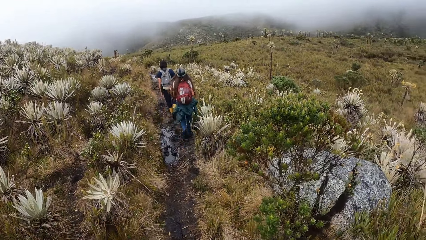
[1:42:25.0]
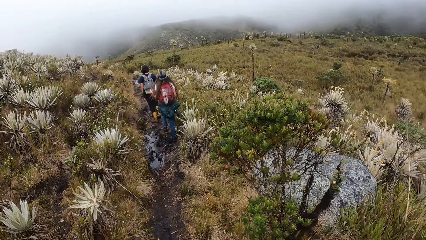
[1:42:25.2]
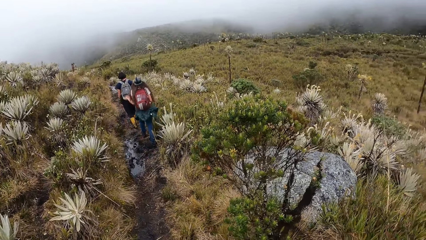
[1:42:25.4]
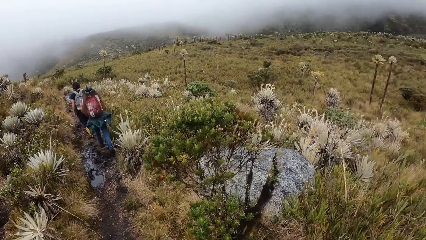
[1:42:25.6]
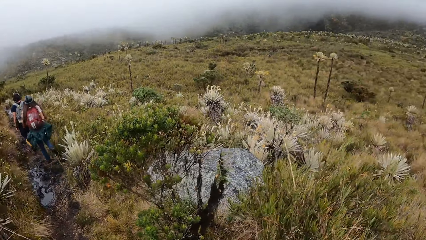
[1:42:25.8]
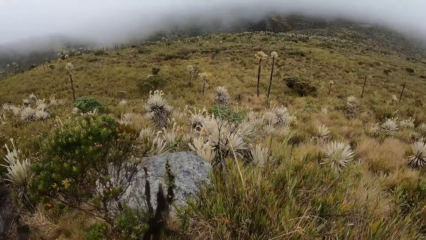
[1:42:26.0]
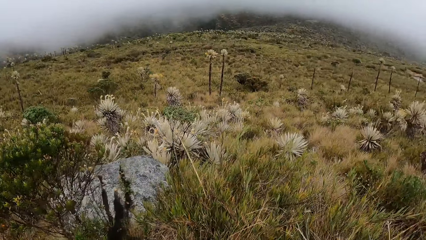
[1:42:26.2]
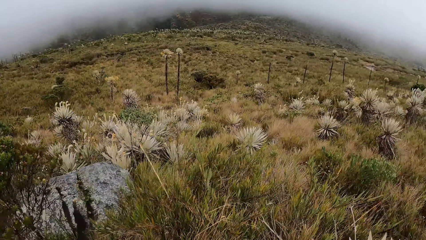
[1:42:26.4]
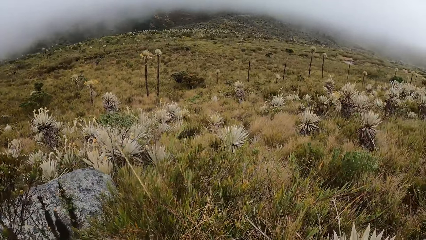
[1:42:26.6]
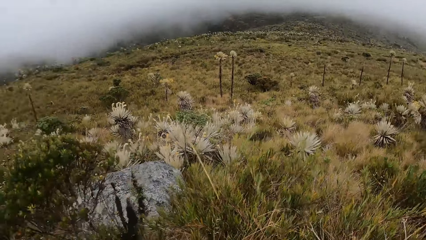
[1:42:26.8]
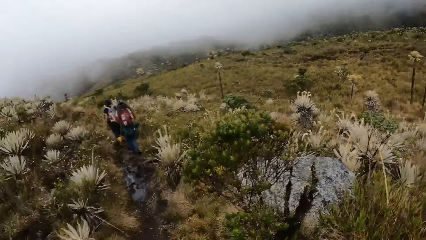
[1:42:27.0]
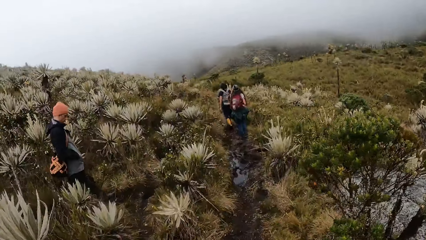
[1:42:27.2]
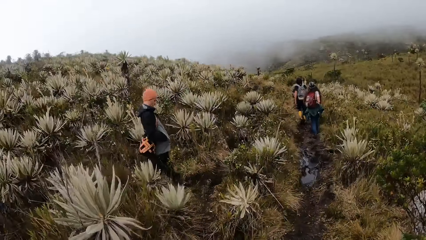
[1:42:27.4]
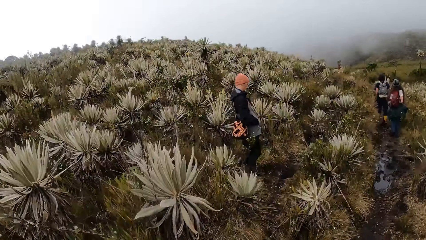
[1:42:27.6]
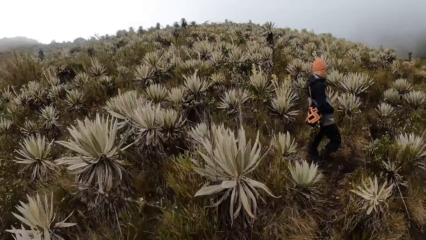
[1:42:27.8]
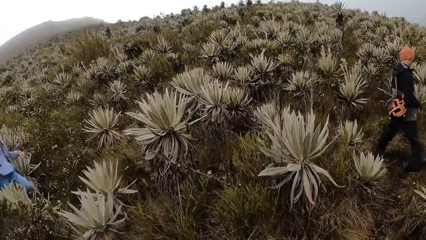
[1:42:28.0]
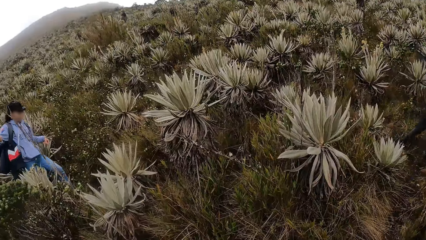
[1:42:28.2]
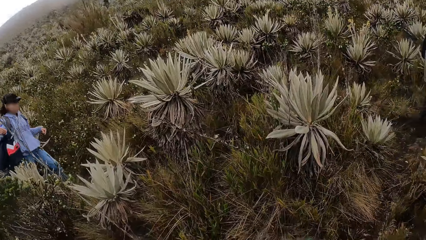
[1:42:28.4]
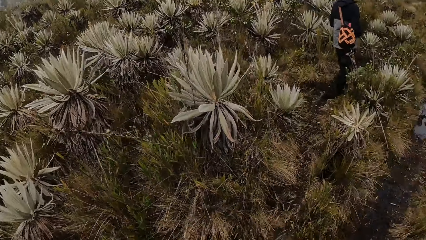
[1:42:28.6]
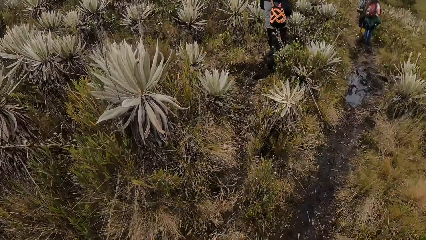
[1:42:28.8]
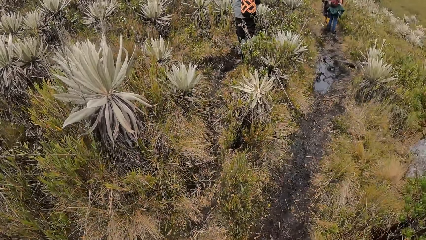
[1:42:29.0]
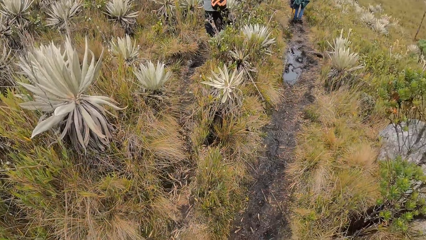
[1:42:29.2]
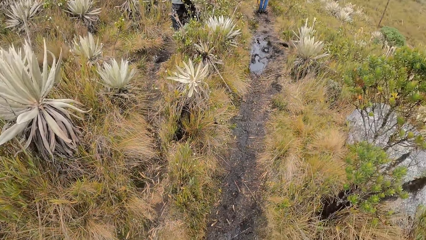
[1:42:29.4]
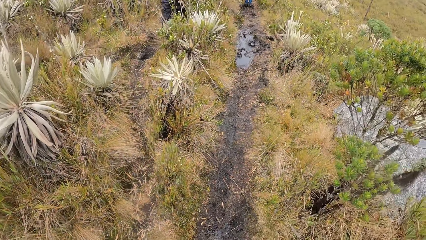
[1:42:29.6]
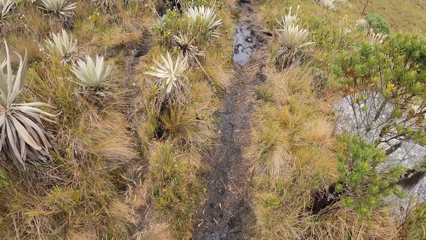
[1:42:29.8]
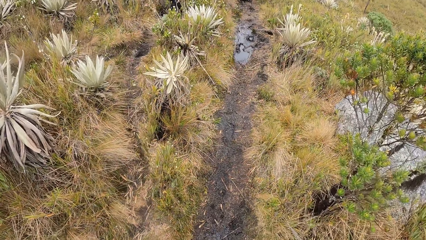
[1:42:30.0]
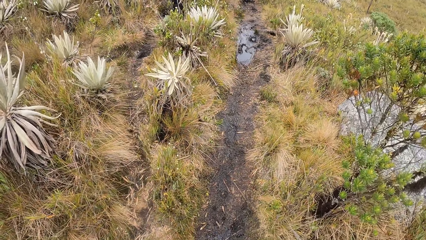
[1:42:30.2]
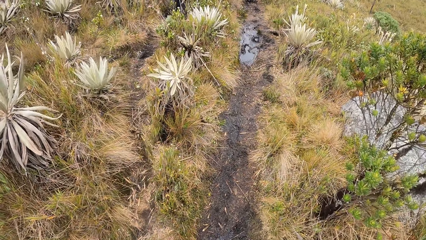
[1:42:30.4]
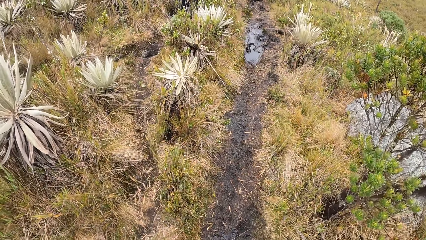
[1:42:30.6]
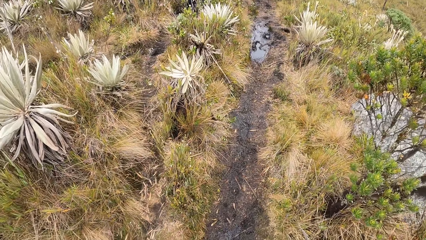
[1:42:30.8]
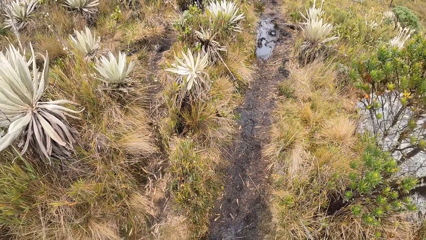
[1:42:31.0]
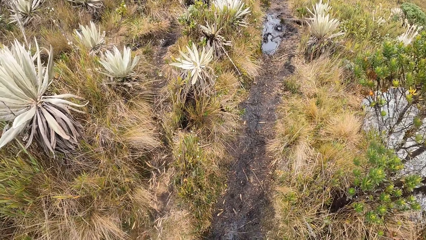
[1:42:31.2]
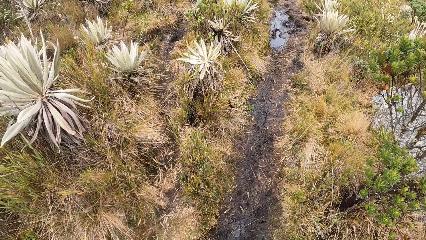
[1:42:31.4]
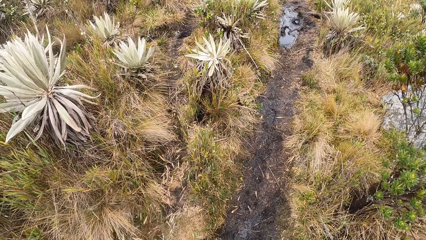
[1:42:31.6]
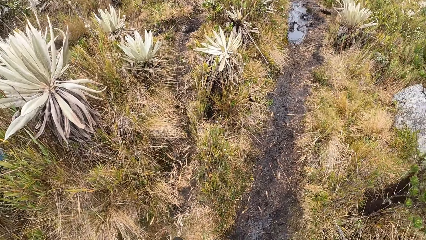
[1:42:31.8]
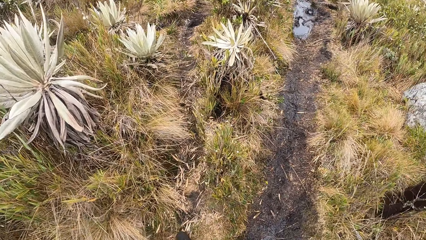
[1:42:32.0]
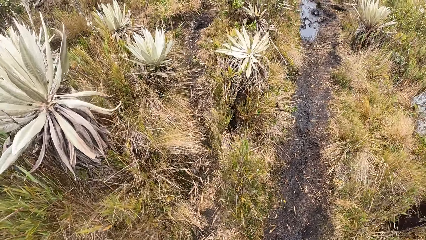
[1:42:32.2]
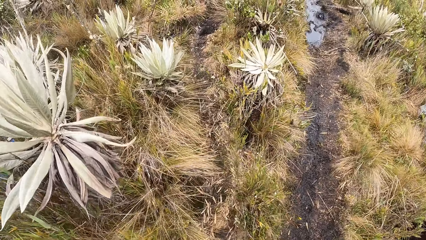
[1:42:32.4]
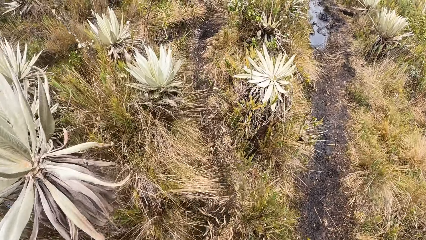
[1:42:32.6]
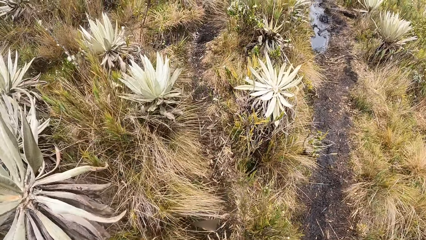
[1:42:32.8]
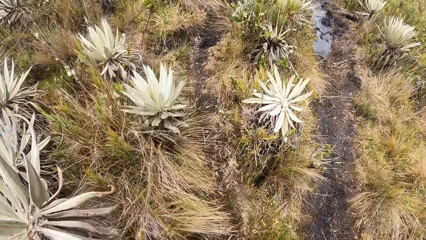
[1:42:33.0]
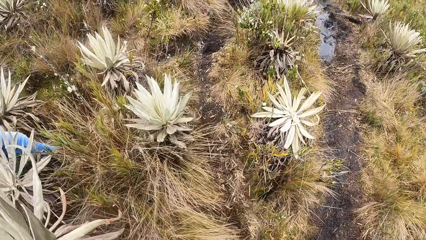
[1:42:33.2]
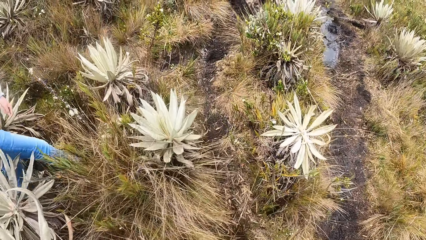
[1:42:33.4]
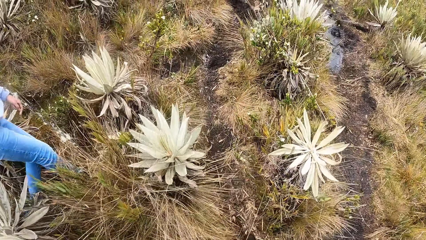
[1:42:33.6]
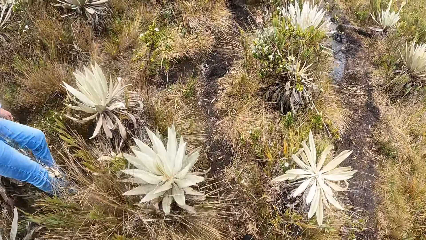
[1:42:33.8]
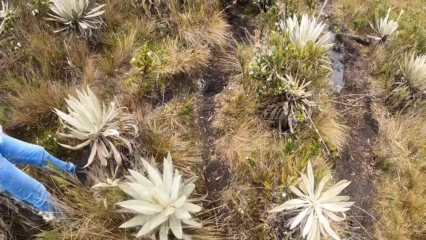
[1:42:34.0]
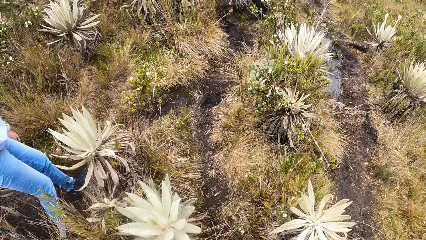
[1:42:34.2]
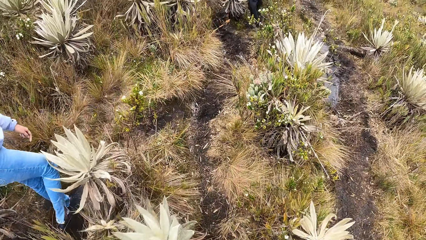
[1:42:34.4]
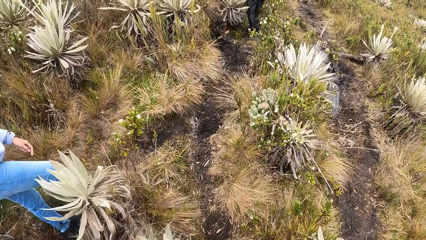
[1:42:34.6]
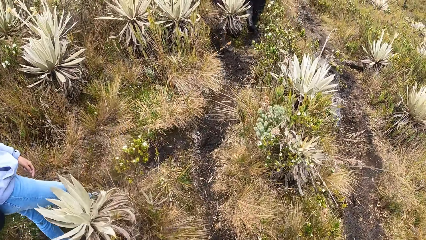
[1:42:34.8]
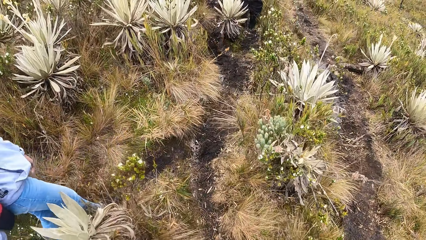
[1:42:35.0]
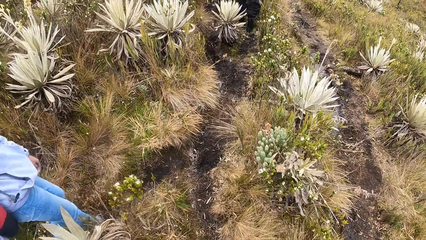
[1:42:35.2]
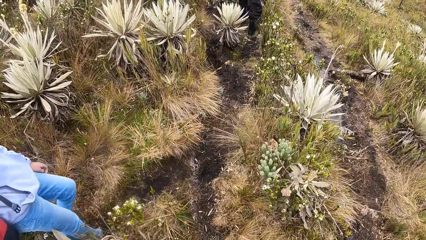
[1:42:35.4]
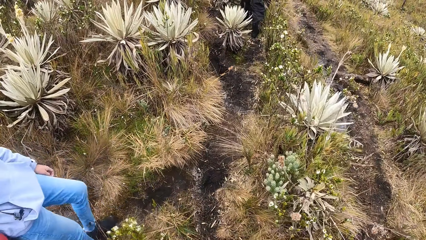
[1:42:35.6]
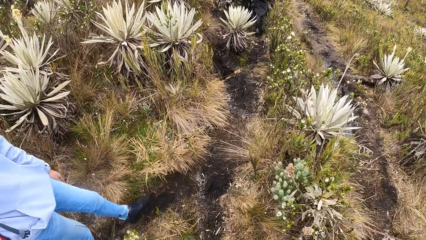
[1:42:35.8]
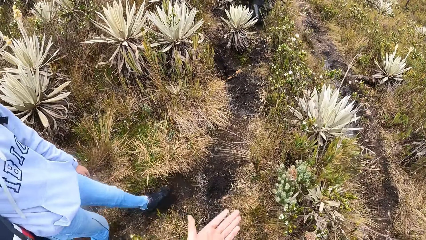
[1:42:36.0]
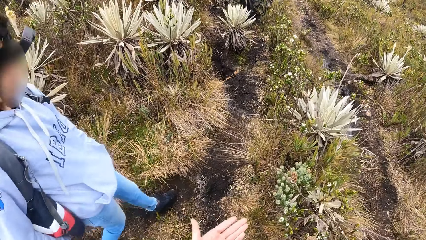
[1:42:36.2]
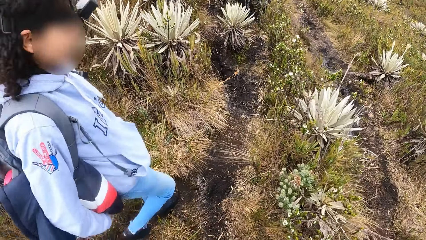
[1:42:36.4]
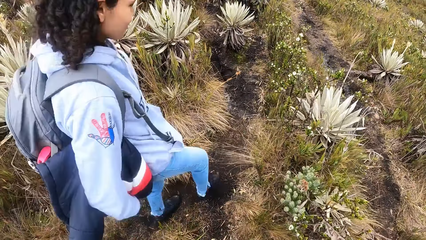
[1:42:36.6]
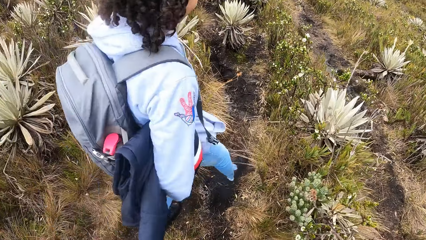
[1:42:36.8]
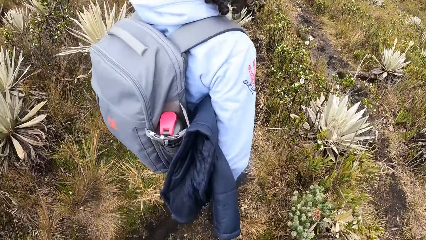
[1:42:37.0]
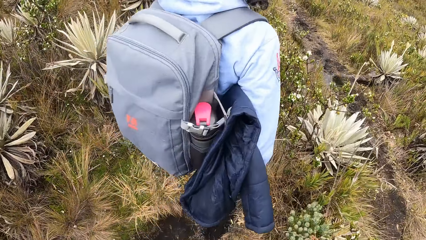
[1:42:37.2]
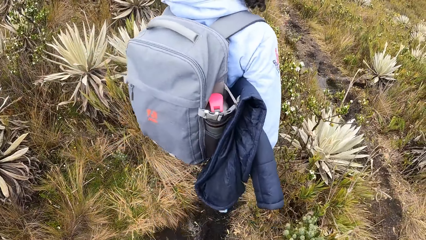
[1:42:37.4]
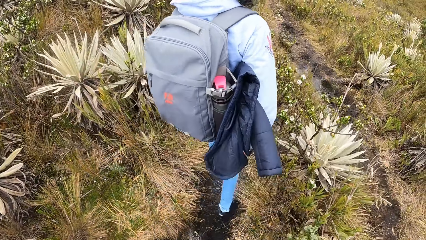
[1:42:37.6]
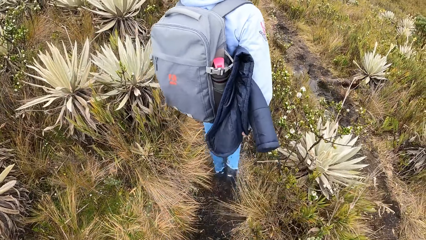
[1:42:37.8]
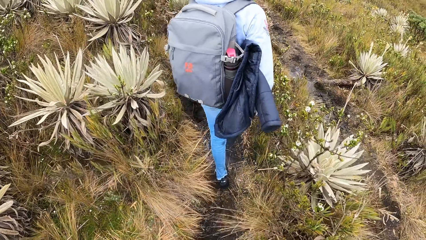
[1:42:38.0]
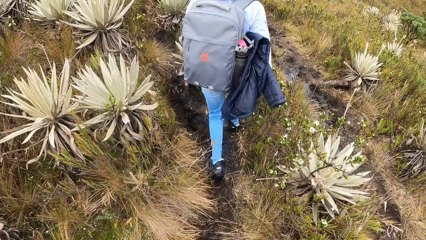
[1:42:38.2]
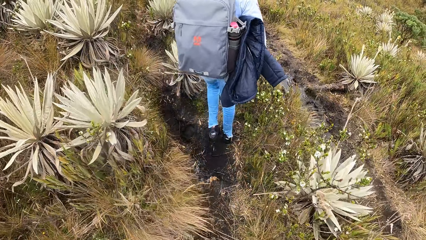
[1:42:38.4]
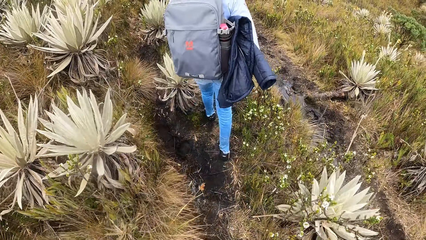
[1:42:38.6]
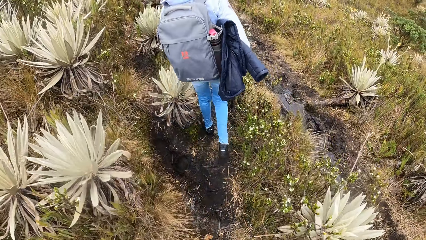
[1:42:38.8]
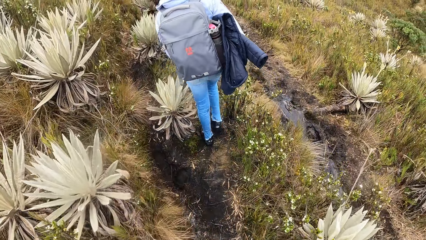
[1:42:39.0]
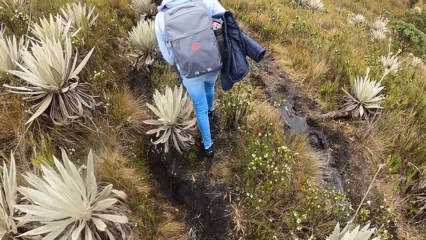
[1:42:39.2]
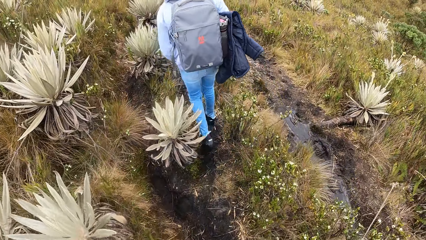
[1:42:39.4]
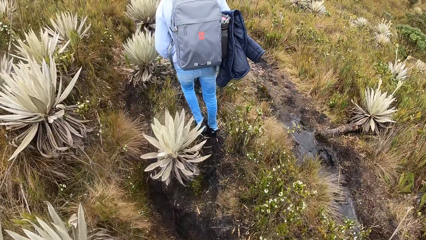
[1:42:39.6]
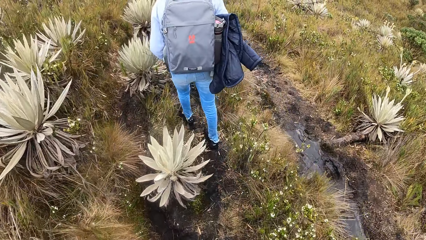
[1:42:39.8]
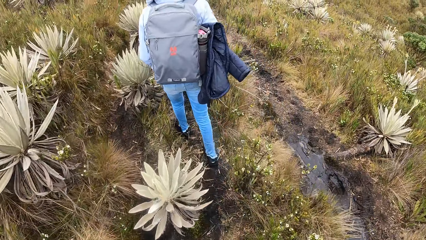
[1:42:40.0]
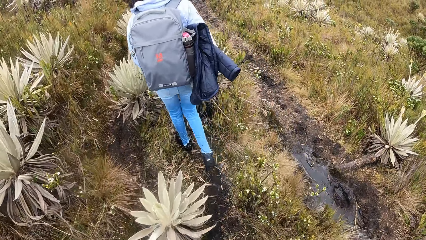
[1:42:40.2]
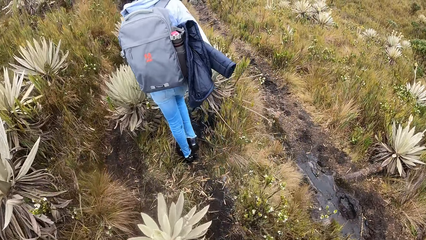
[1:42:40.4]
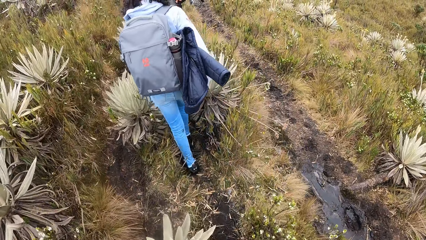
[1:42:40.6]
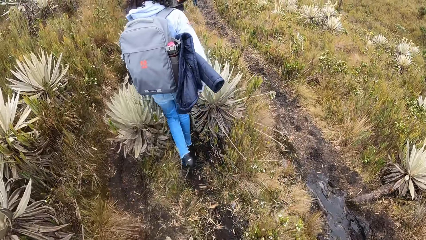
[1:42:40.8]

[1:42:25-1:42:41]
The camera wearer looks around. They interact with the woman. The woman walks down the pathway in the field. The camera wearer walks on the trail.
